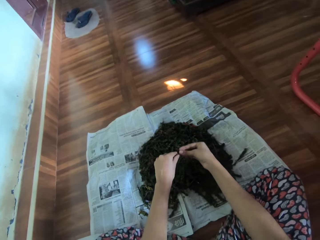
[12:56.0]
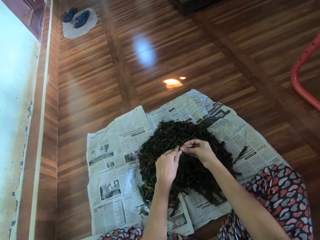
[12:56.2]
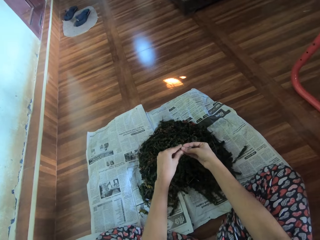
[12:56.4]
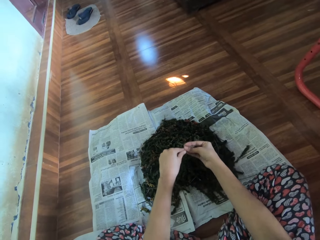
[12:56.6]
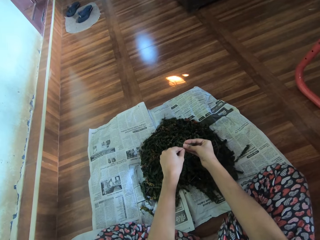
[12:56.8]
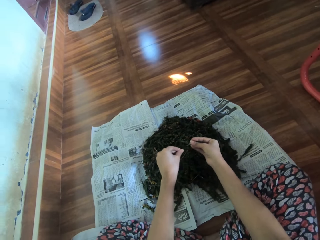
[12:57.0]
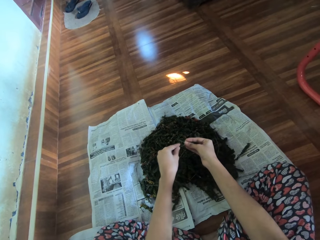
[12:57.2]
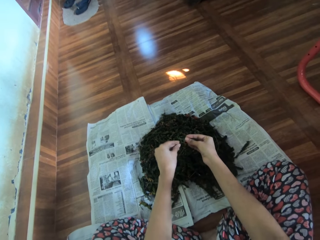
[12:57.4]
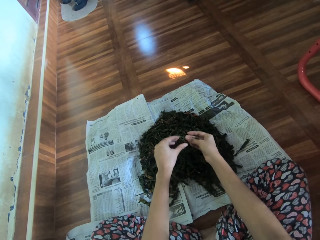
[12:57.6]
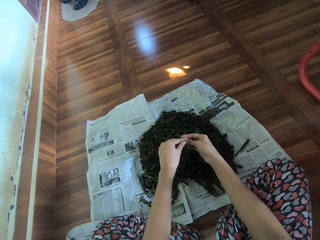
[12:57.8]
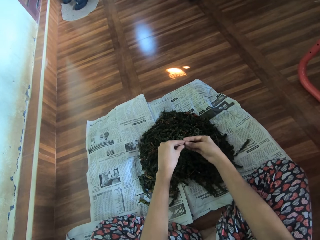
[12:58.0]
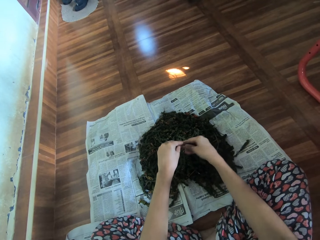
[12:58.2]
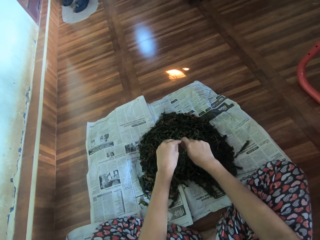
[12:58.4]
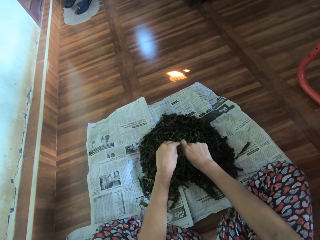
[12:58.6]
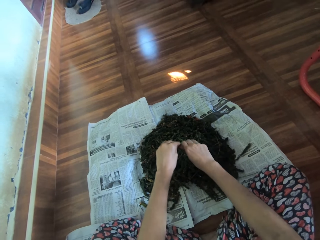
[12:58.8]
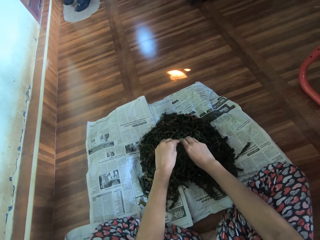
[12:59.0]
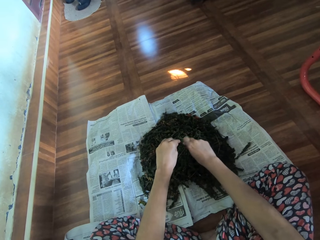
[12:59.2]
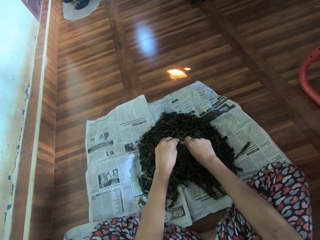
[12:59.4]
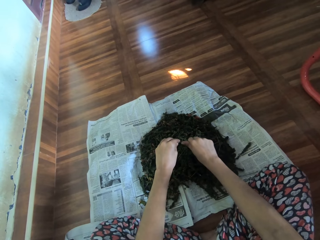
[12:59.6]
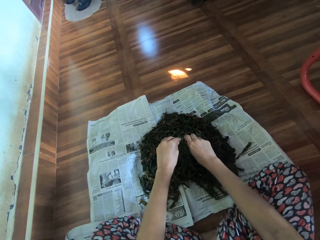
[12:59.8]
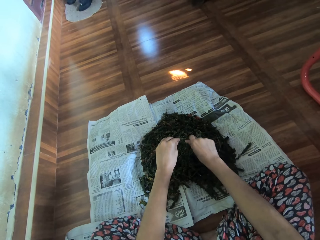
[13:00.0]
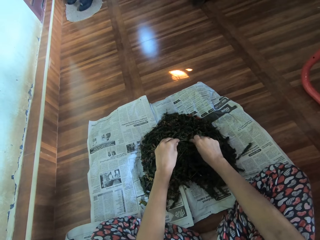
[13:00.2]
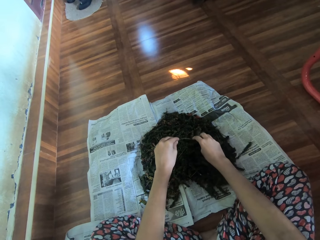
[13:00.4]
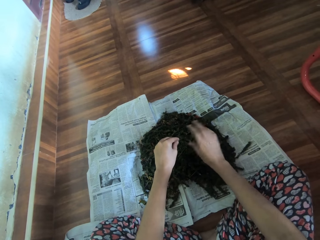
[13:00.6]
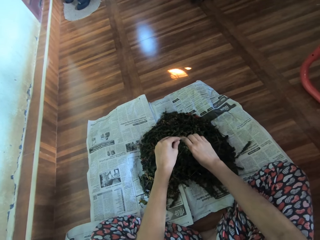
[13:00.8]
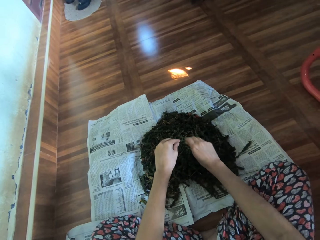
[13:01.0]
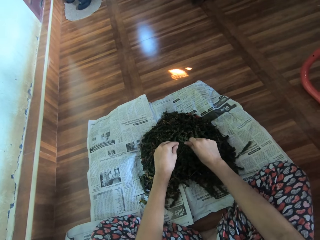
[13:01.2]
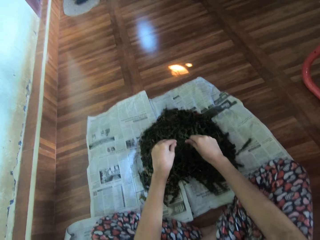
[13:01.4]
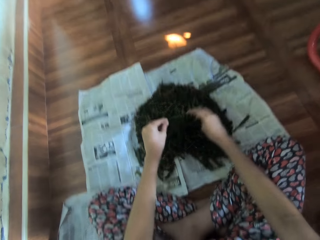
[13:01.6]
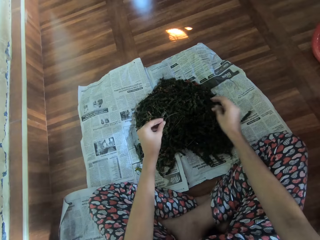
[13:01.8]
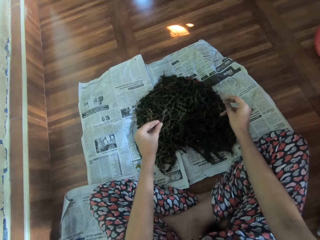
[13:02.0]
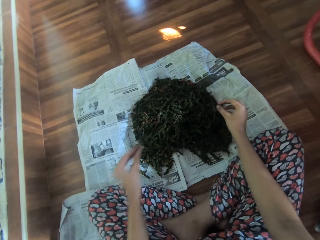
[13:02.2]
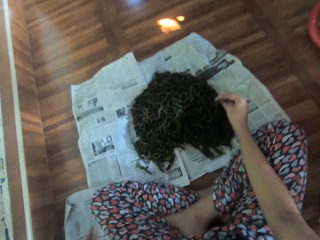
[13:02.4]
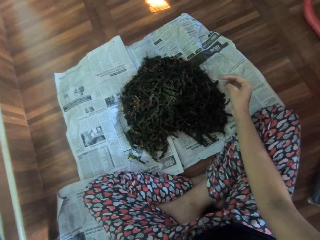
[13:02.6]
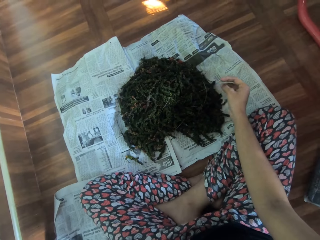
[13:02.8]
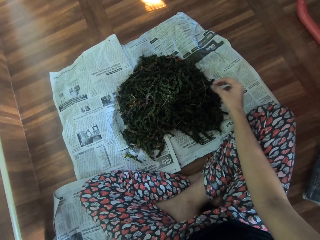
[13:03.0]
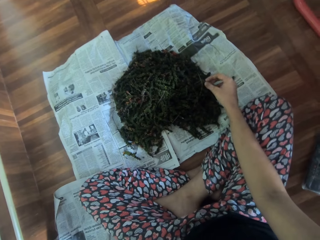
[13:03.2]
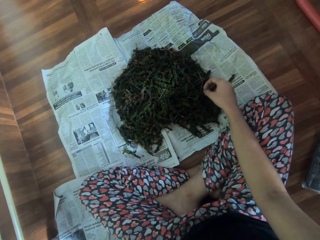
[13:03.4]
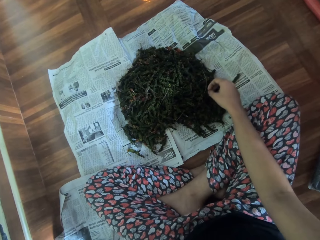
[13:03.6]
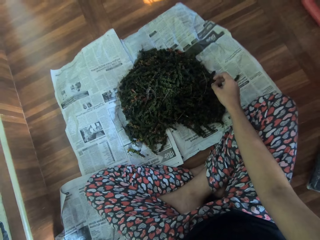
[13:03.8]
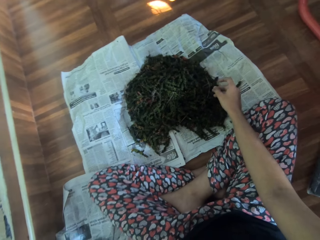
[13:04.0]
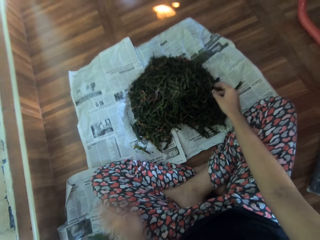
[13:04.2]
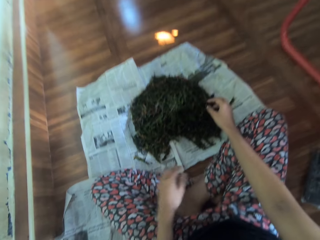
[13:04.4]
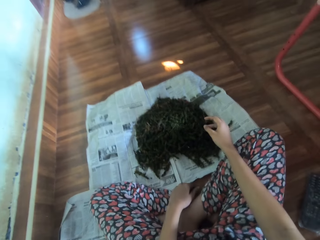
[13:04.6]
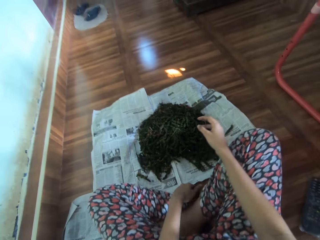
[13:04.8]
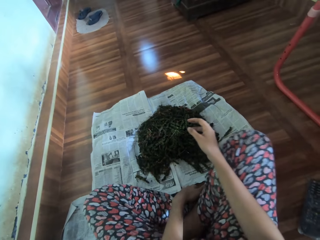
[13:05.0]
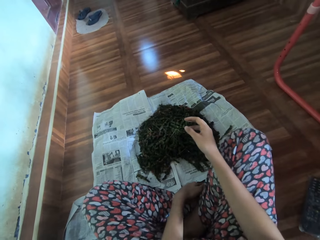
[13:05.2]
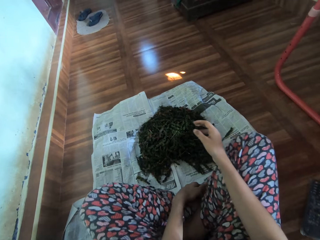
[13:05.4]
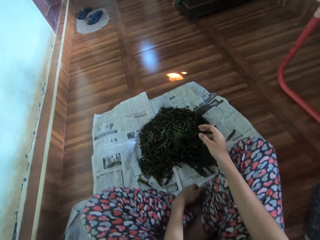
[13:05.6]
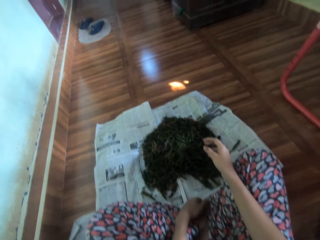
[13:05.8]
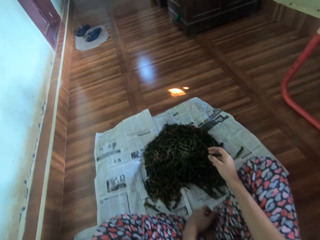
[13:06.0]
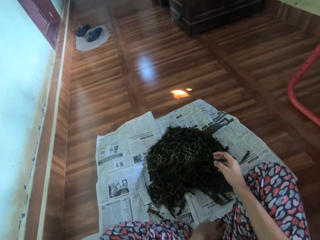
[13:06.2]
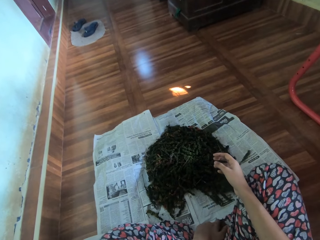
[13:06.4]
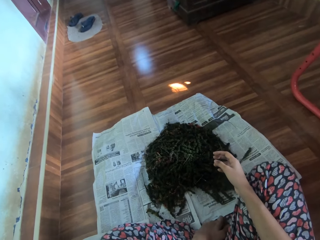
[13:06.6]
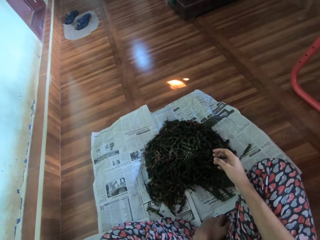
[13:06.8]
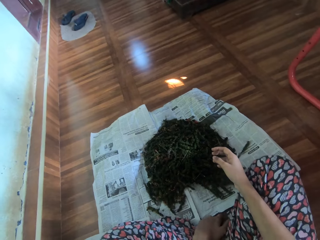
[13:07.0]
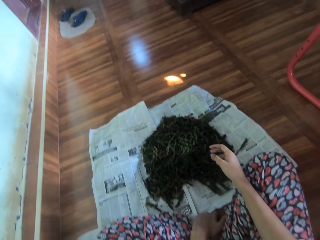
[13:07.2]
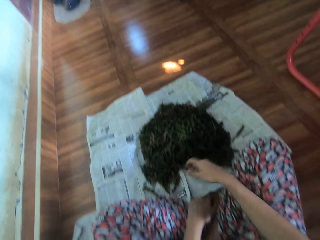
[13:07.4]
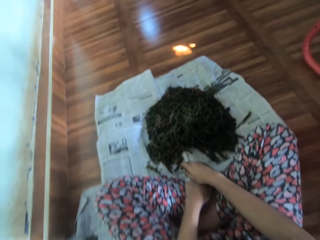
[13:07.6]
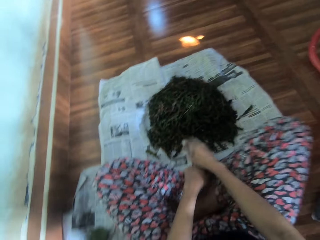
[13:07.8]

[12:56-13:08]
The camera wearer pulls the dried marijuana off the stem onto the newspaper with both hands. She scrubs off the outer core of the herbs with both hands. She drops the stem on the newspaper on the floor with her left hand. She puts the herbs aside with her left hand. She holds both legs with her left hand.

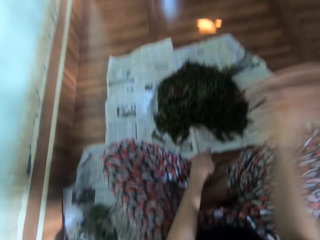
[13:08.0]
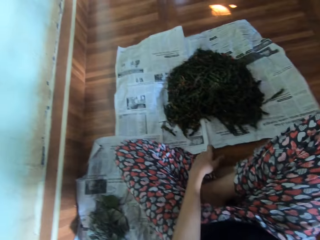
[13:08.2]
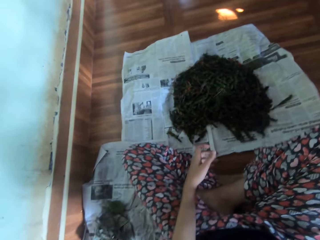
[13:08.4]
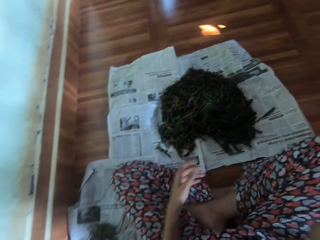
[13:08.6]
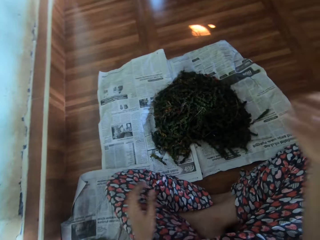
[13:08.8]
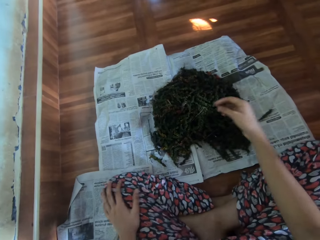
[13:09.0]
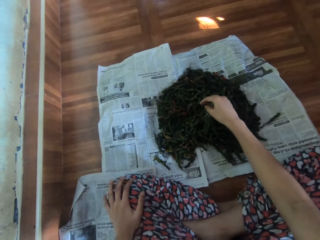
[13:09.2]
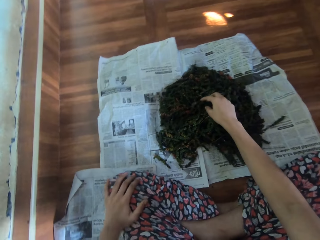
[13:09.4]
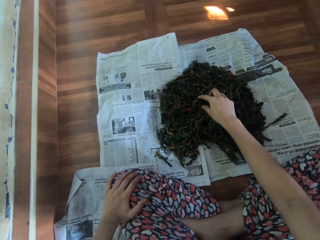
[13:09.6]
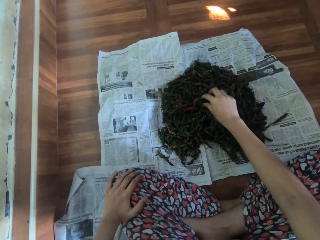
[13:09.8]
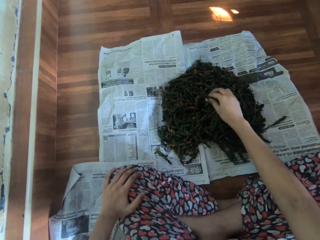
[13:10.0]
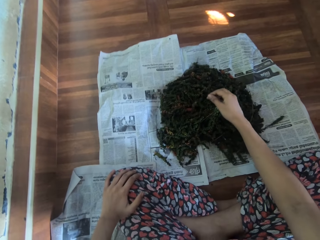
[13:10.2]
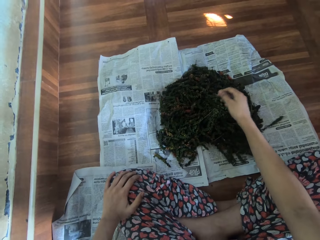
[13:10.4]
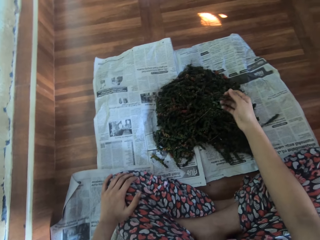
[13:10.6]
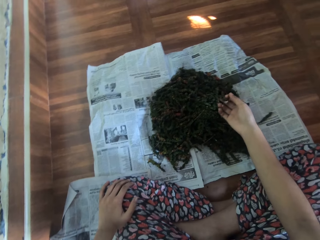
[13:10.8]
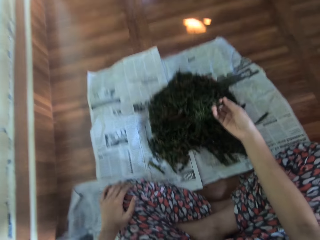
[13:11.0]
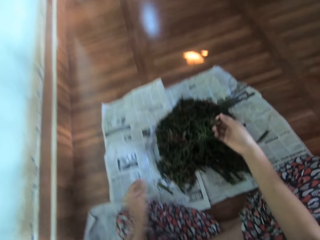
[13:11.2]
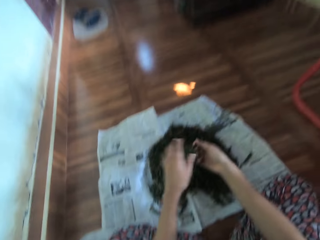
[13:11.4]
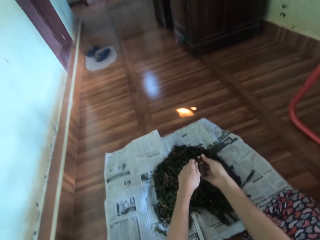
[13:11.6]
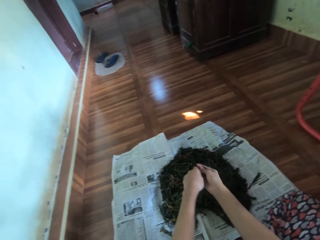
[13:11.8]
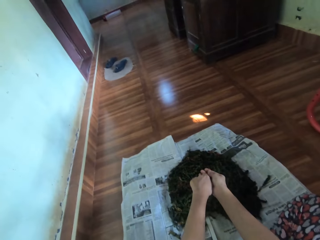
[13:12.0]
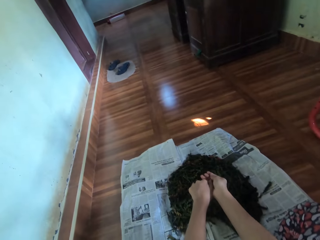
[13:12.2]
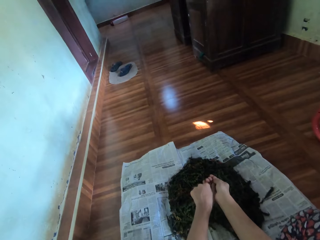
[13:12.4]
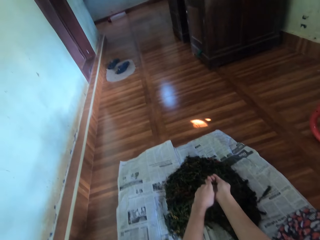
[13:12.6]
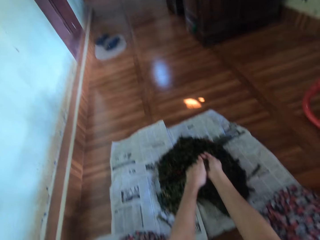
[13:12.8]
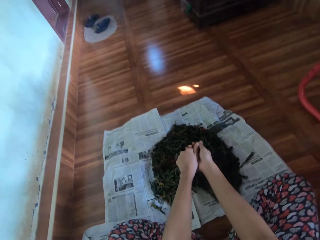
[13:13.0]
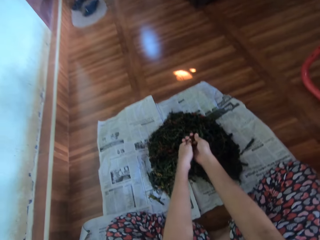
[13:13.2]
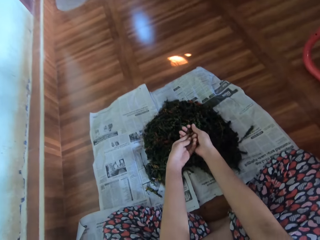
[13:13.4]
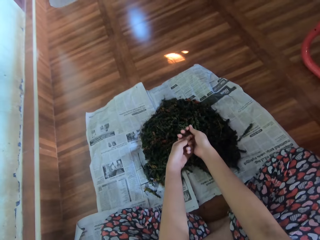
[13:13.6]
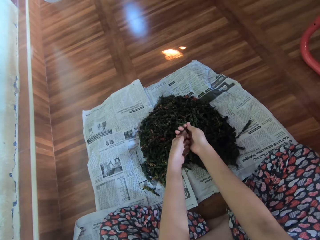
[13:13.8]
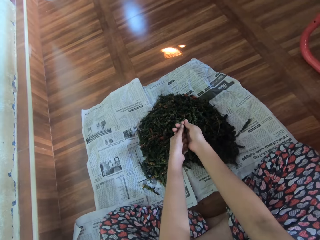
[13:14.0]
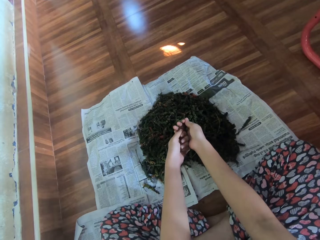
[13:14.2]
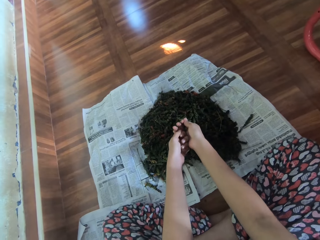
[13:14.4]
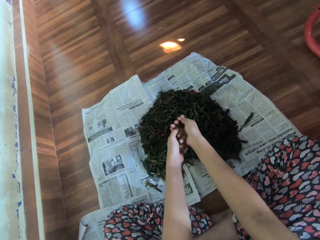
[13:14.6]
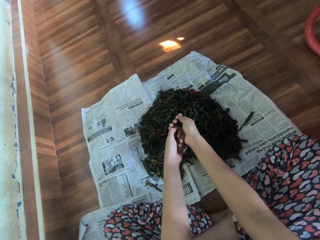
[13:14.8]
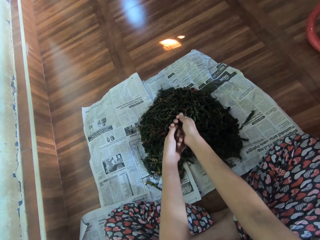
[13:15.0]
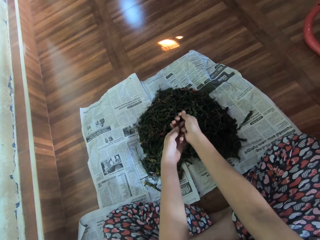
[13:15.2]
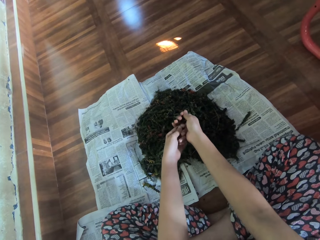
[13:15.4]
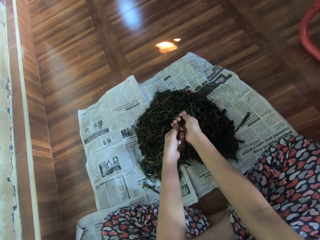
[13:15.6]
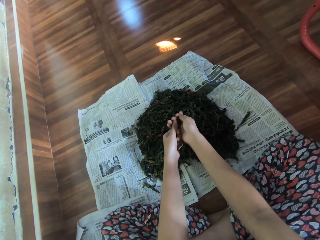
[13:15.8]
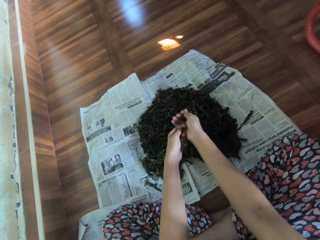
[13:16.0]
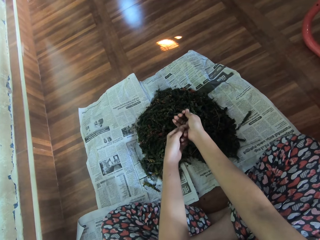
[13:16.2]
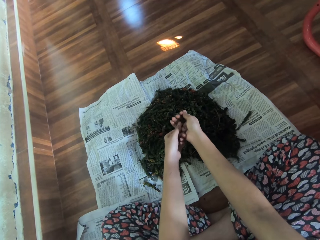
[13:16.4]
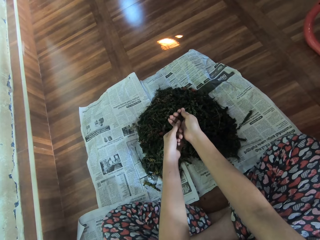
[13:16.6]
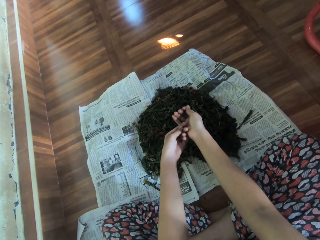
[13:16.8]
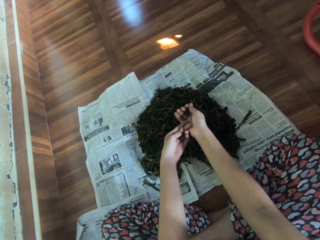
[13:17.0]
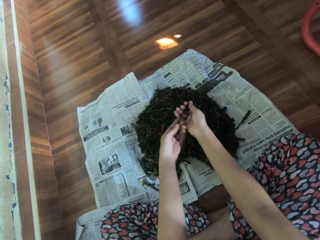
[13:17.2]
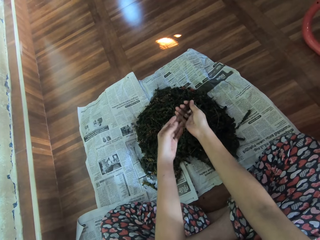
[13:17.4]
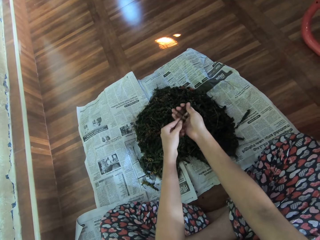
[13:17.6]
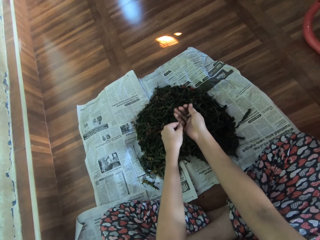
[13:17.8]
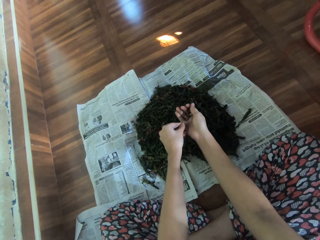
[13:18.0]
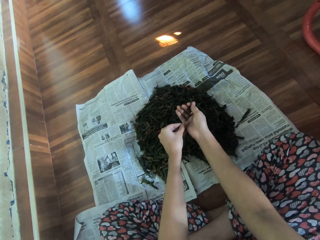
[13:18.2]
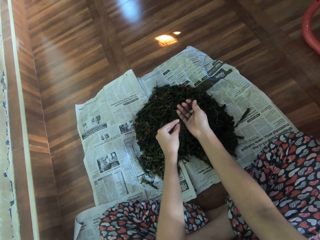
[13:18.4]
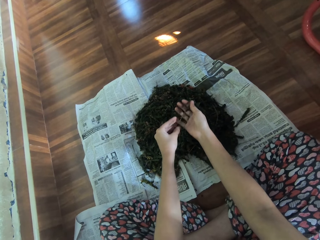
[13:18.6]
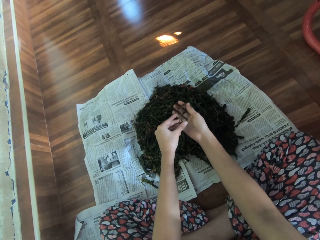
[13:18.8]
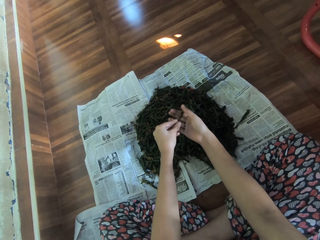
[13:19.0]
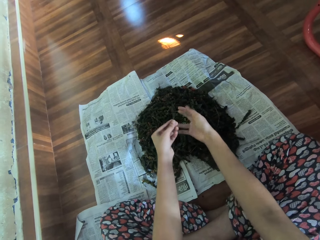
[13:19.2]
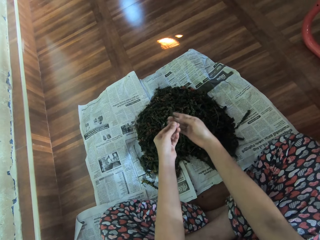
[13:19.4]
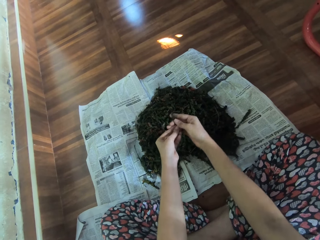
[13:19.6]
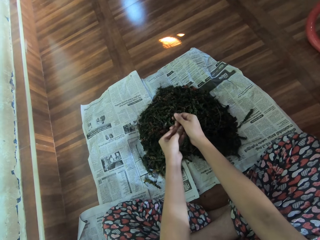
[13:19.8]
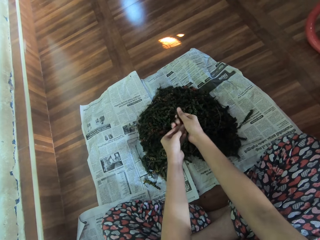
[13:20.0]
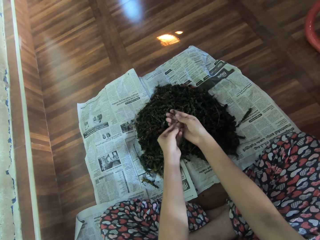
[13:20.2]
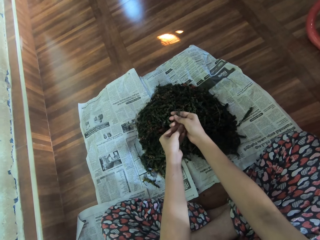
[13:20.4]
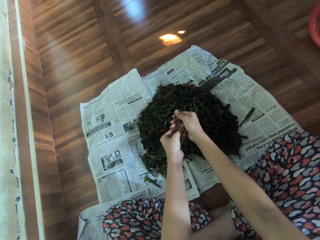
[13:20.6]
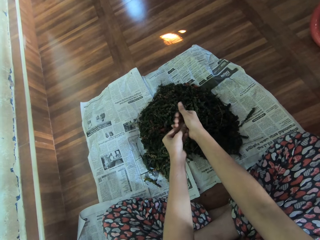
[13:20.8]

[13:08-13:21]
The camera wearer lifts the right hand. She puts her left hand on her left thigh. She picks up a dried marijuana or herb from the newspaper on the floor with her right hand. She pulls the dried marijuana off the stem onto the newspaper with both hands. She scrubs off the outer core of the herbs with both hands.
